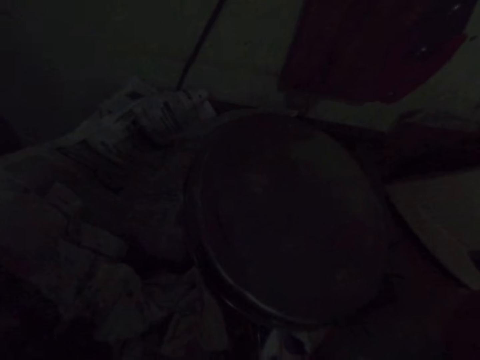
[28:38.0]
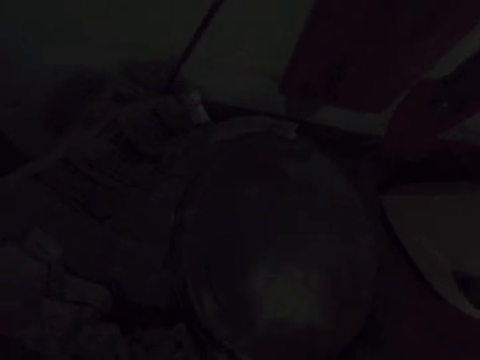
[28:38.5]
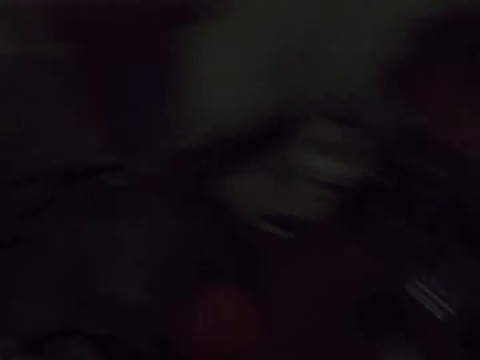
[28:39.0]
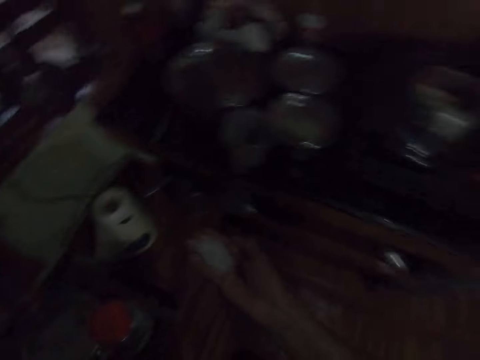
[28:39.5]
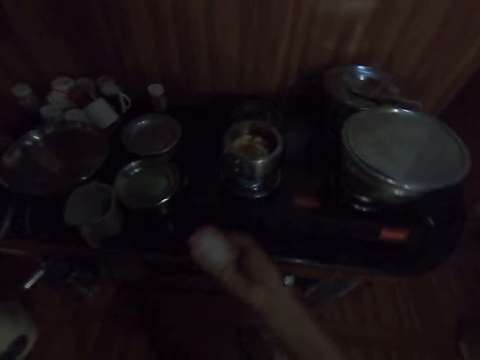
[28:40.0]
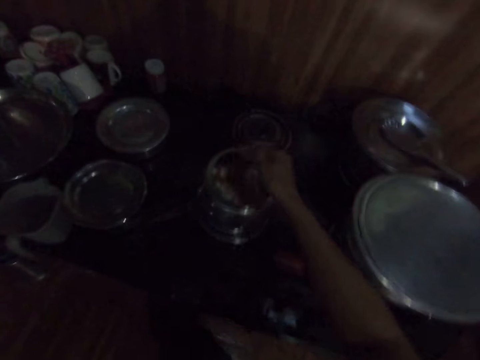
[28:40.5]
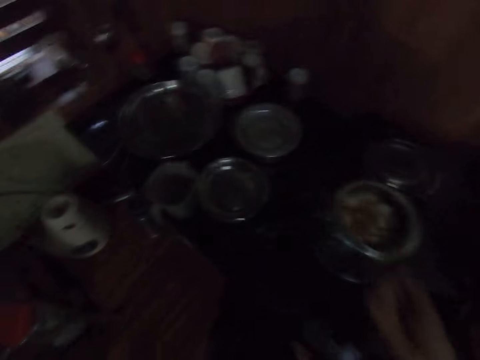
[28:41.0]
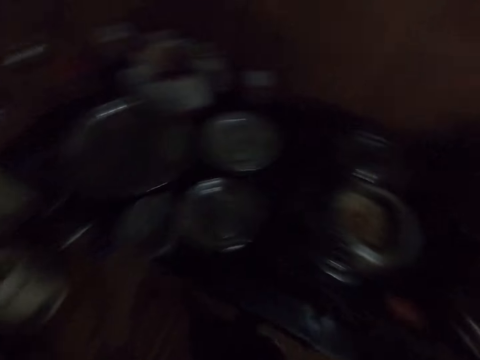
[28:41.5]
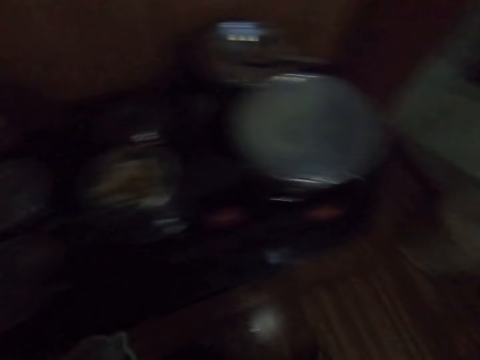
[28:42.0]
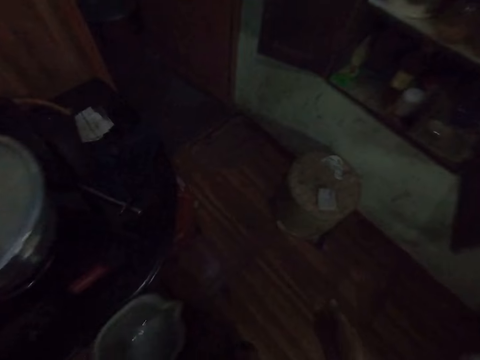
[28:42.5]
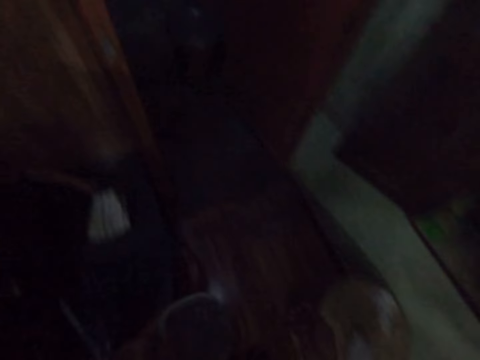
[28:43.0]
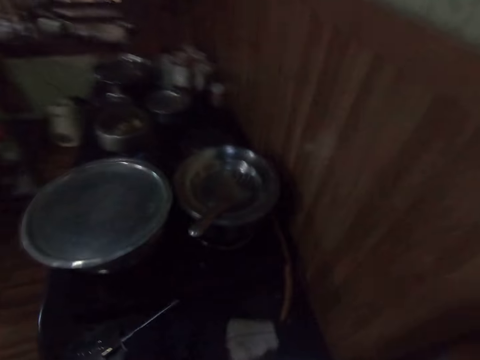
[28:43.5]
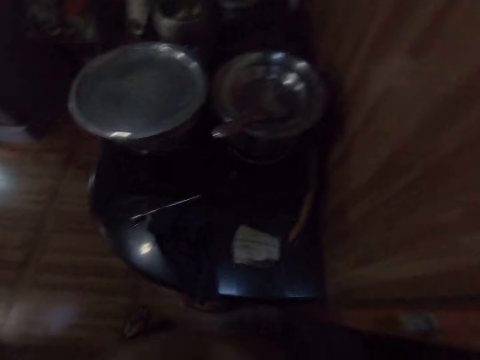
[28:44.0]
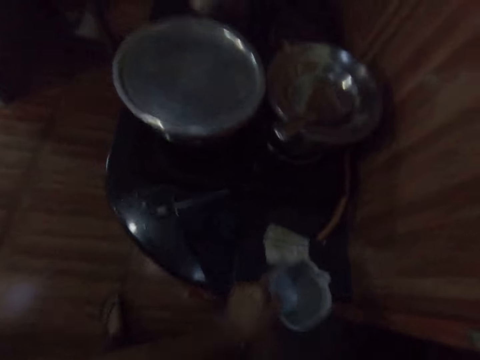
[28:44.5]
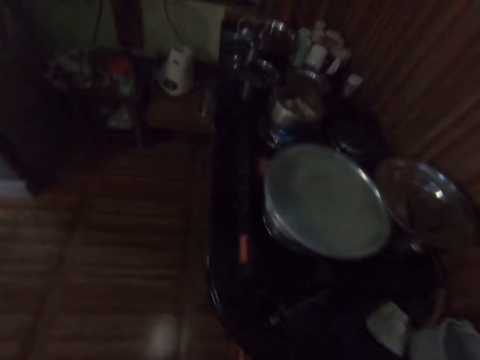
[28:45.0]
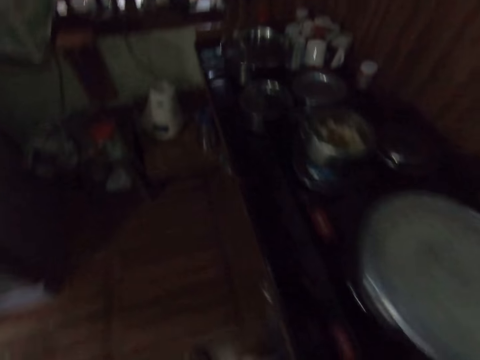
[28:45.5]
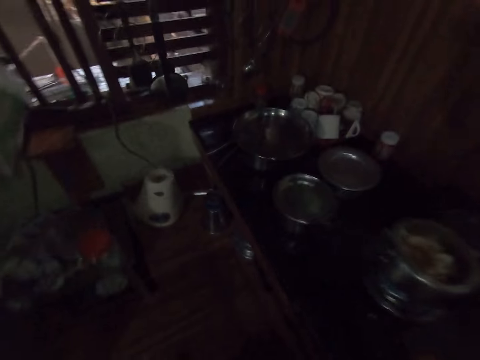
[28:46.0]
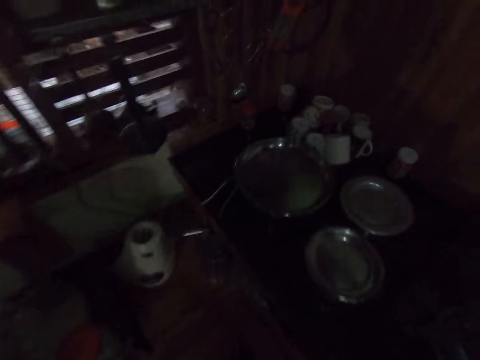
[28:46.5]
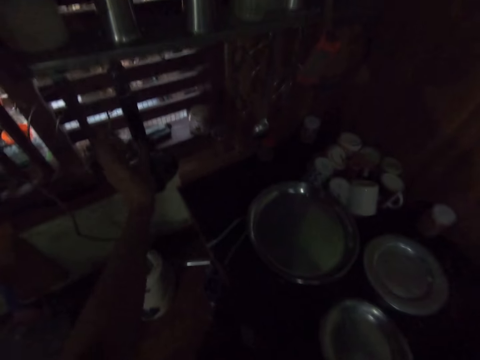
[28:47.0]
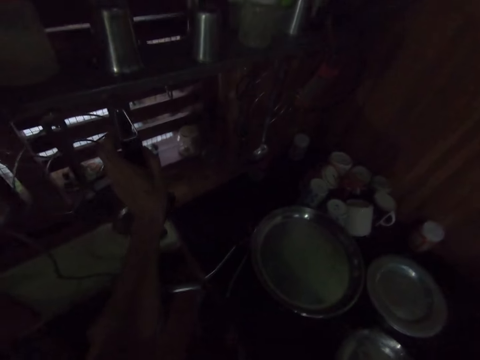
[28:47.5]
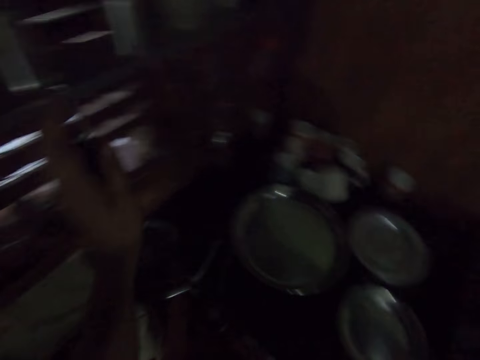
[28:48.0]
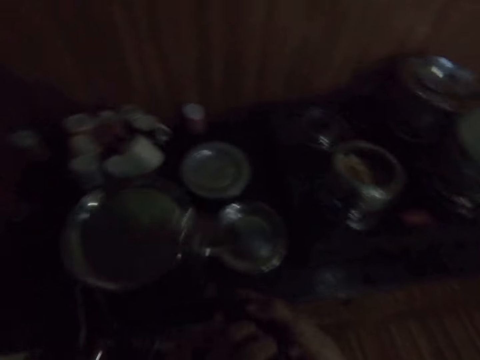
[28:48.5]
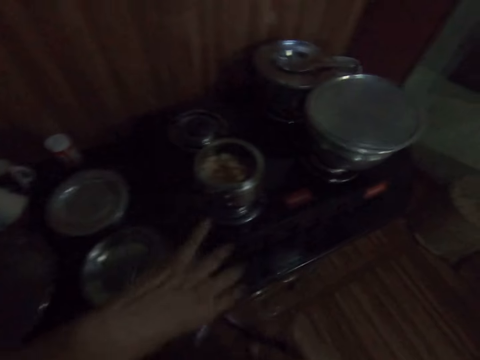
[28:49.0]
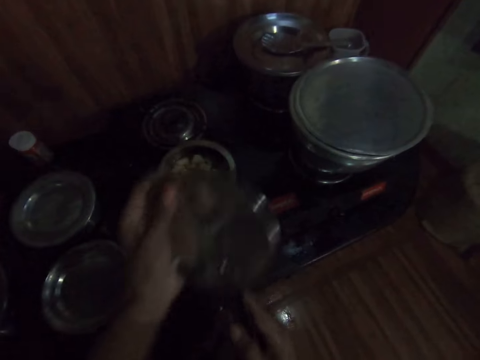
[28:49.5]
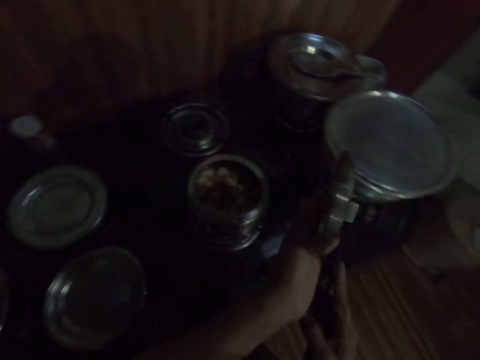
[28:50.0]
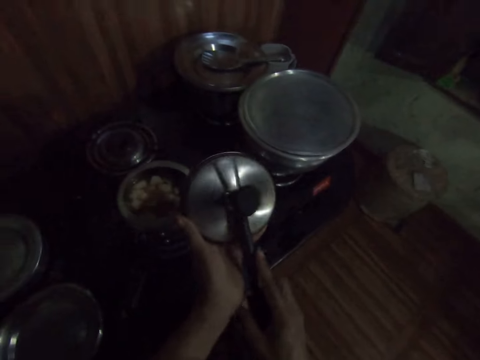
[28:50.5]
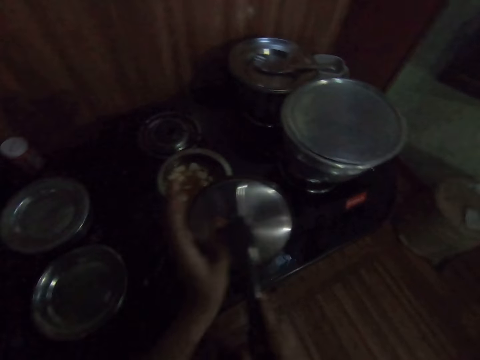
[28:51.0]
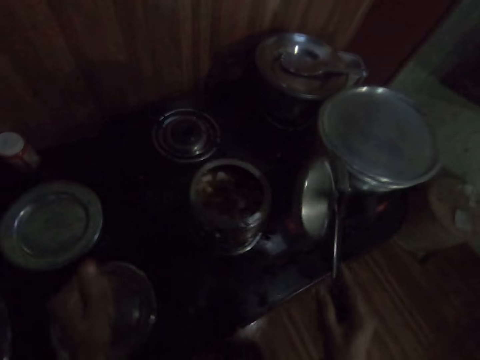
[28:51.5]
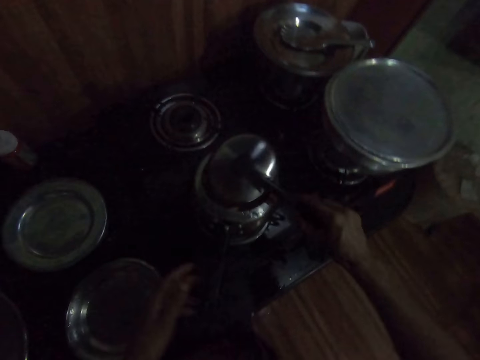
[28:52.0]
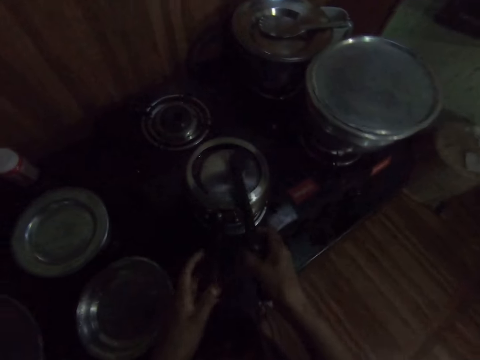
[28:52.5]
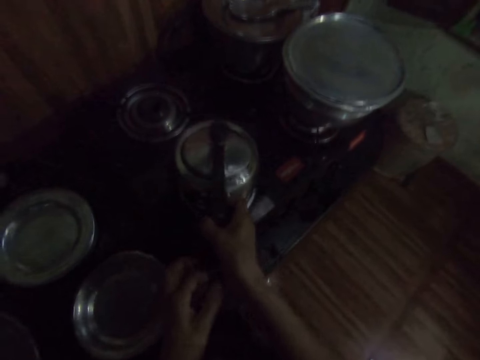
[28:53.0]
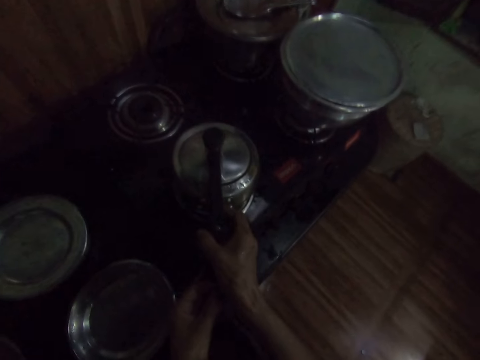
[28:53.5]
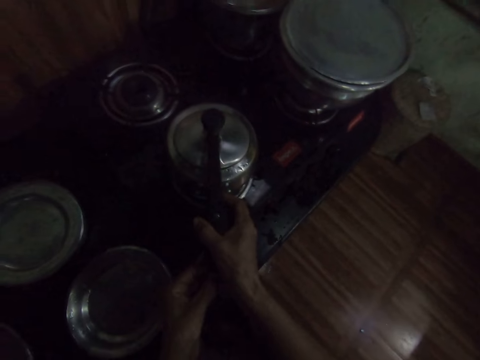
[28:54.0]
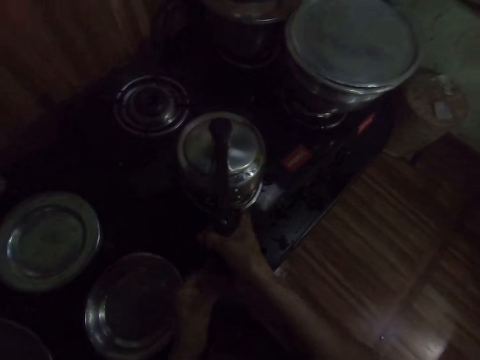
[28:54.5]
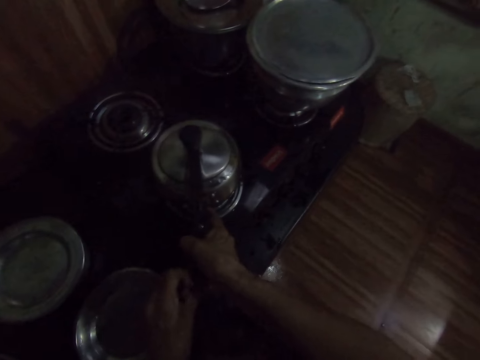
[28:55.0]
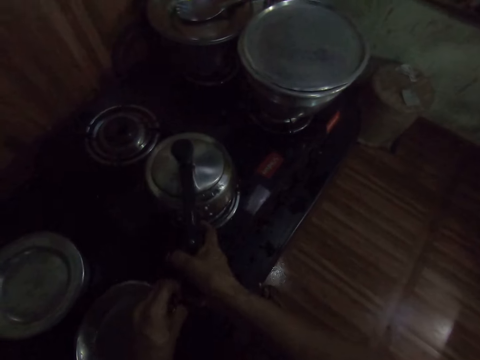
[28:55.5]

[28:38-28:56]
The camera wearer holds some salt in her right hand. She adds an ingredient to the pot. She turns the salt in the pot with her right hand. She carries the jug. She picks the jug from the kitchen counter with her left hand. She drops the jug on the kitchen counter with her left hand. She picks a pot cover from a rack with her left hand. She passes the pot cover from her left hand to her right hand. She holds the pot cover with both hands. She covers the pot with the pot cover with her right hand.

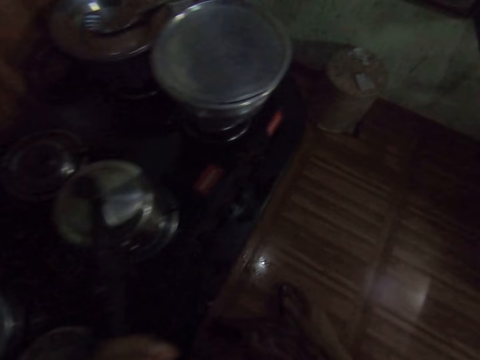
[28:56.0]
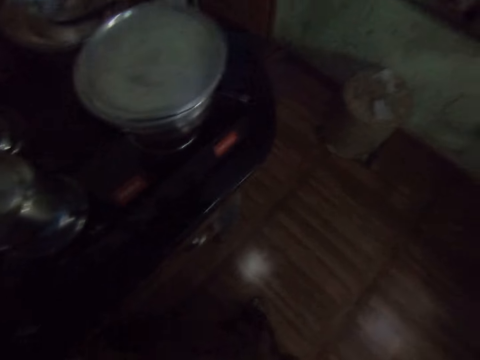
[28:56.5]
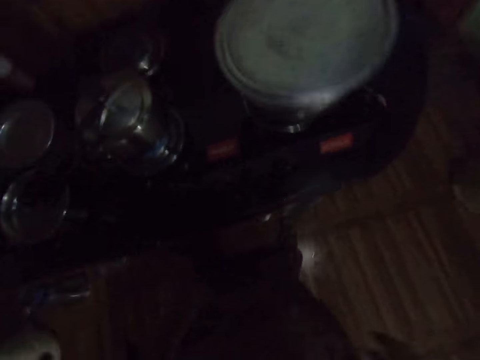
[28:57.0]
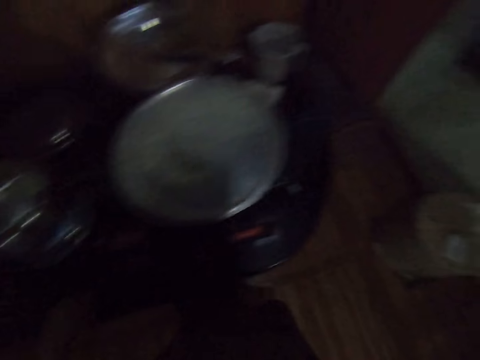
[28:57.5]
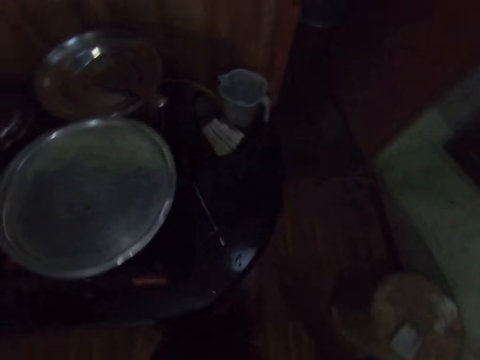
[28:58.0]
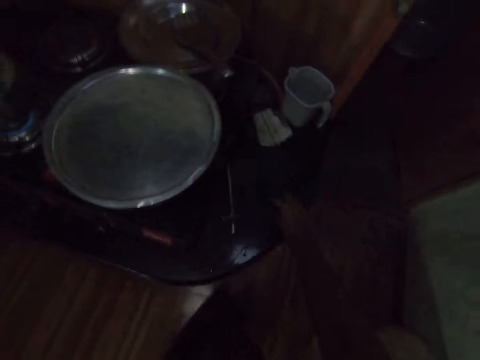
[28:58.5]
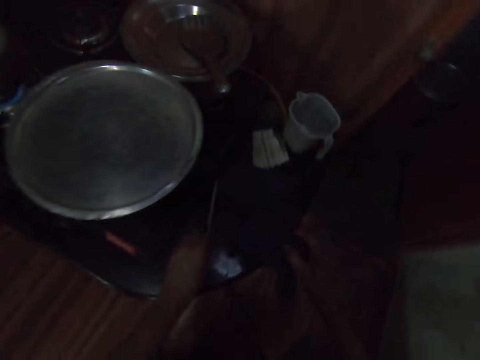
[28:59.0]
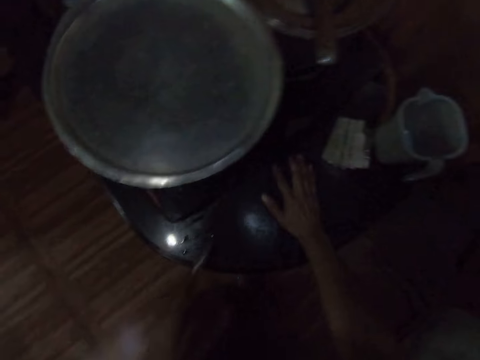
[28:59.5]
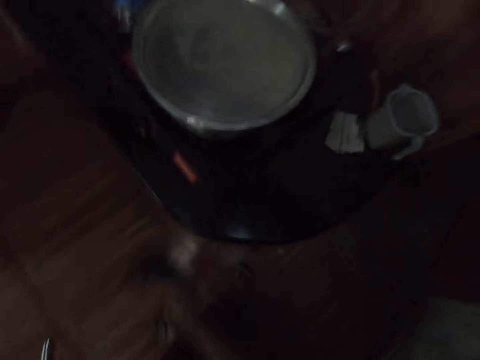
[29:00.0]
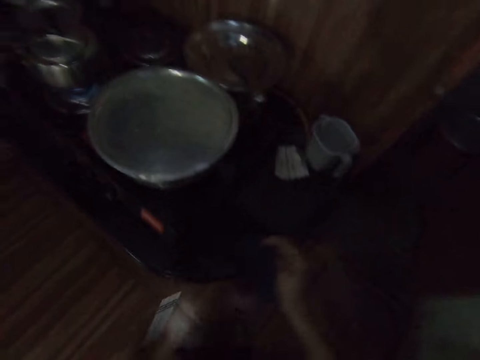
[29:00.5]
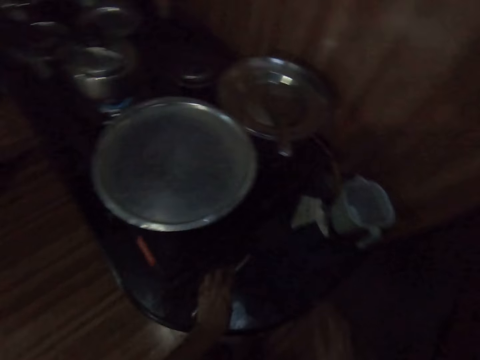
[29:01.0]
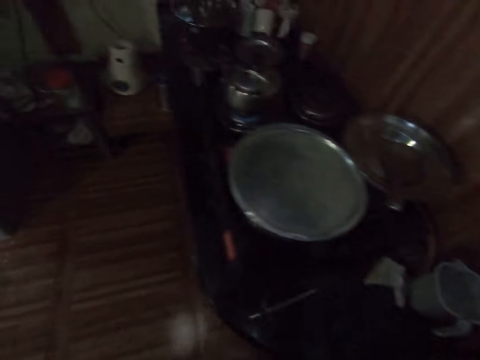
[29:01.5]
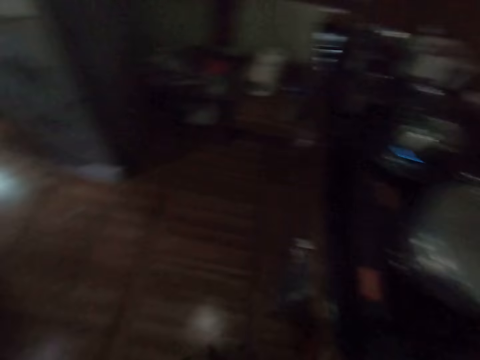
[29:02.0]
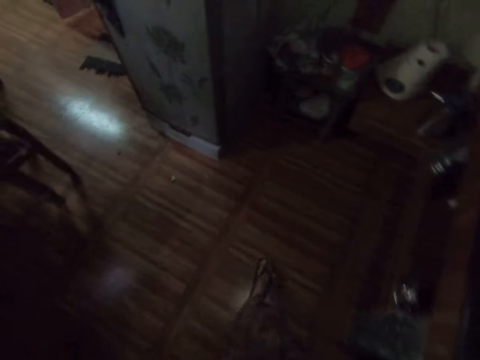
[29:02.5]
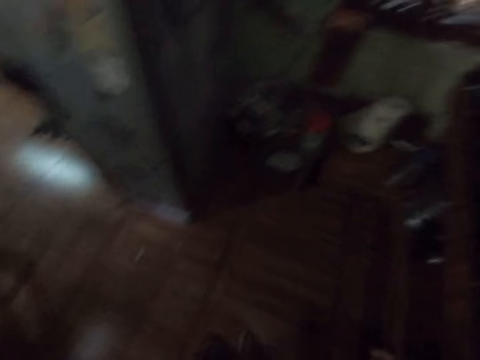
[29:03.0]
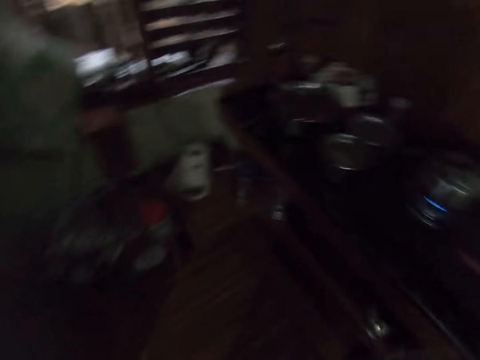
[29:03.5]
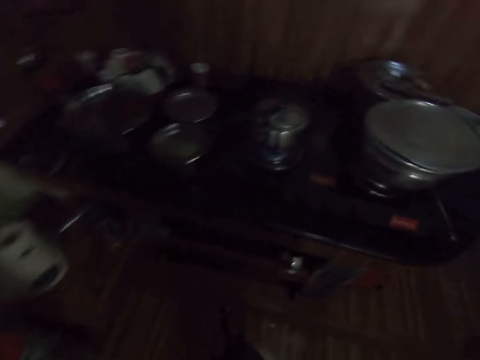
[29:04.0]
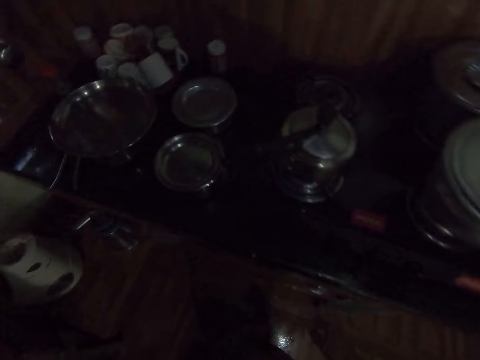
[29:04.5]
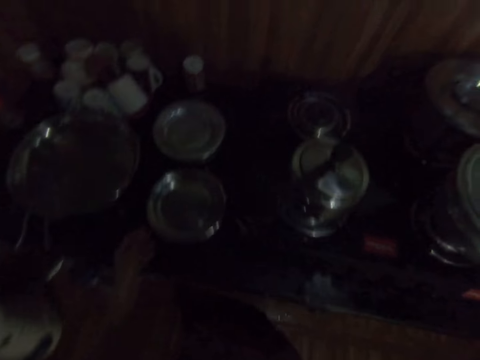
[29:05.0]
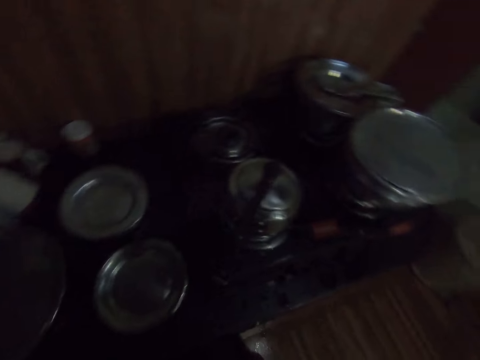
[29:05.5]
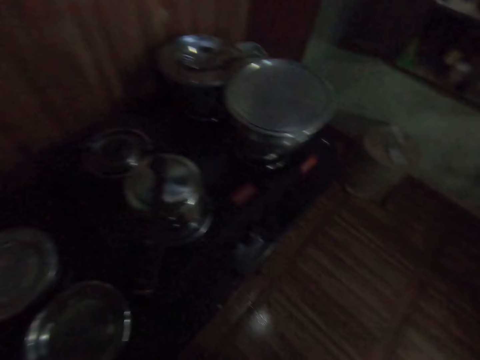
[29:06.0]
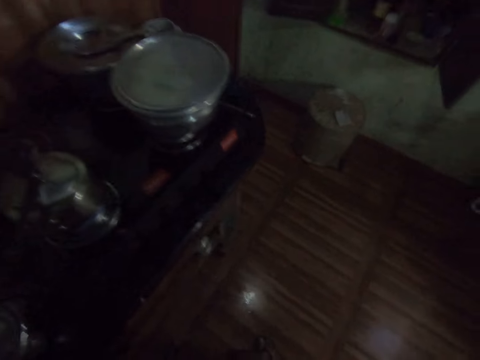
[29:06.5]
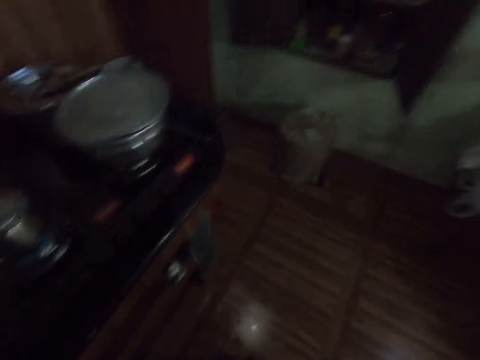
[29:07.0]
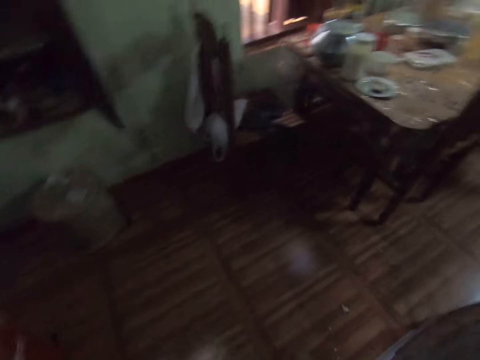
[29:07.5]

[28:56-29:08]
The camera wearer picks a wiper. She picks a cooker lighter from the kitchen counter with her left hand. She moves the lighter. She dusts the kitchen counter with her right hand. She drops the cooker lighter on the kitchen counter with her left hand.
